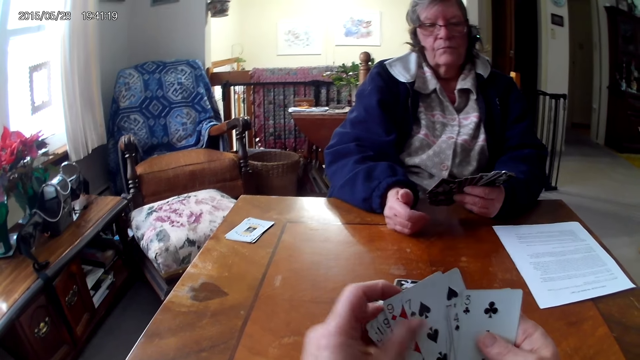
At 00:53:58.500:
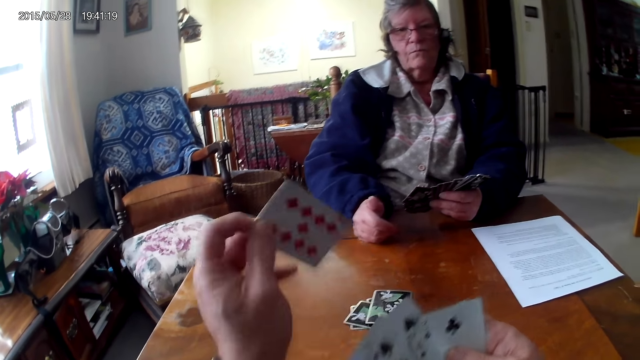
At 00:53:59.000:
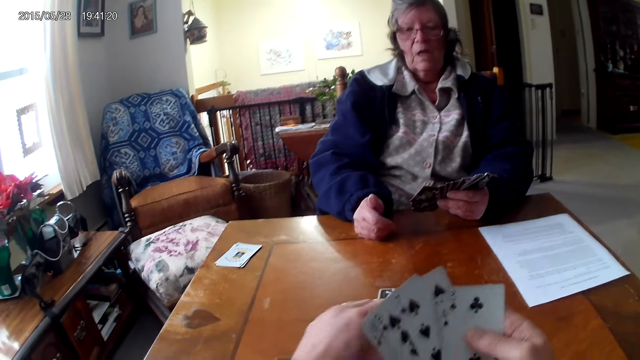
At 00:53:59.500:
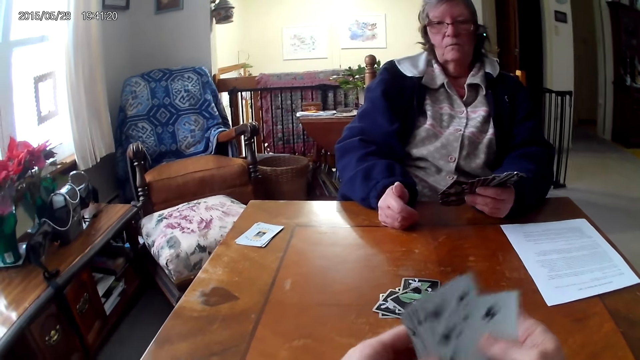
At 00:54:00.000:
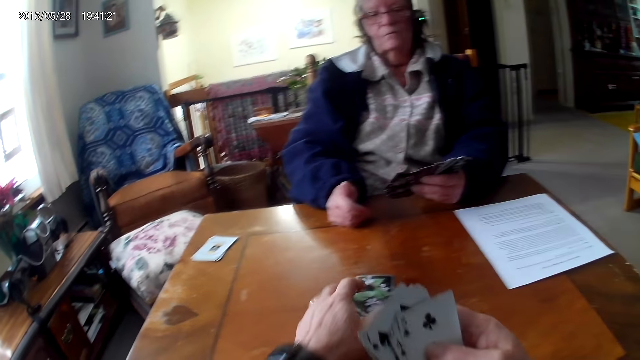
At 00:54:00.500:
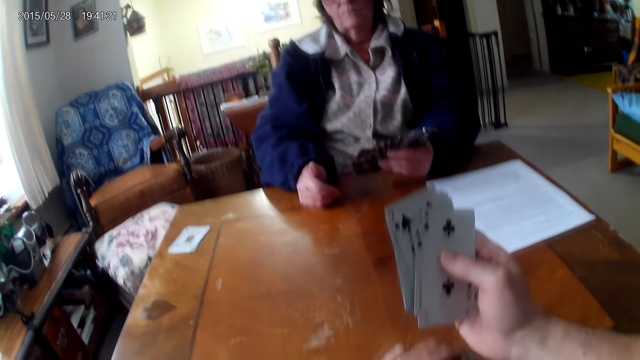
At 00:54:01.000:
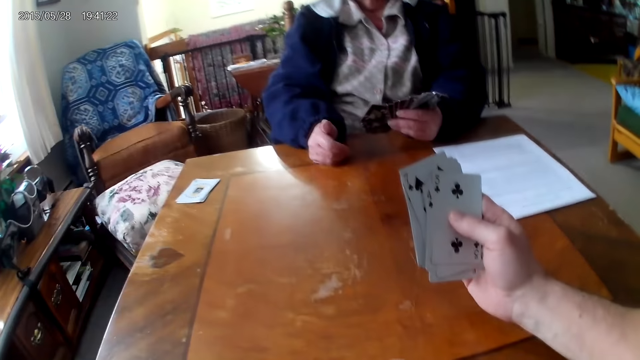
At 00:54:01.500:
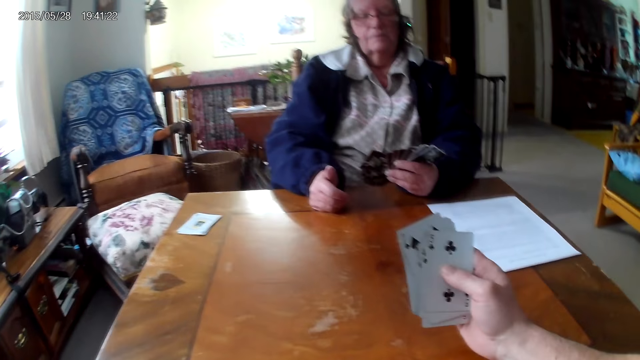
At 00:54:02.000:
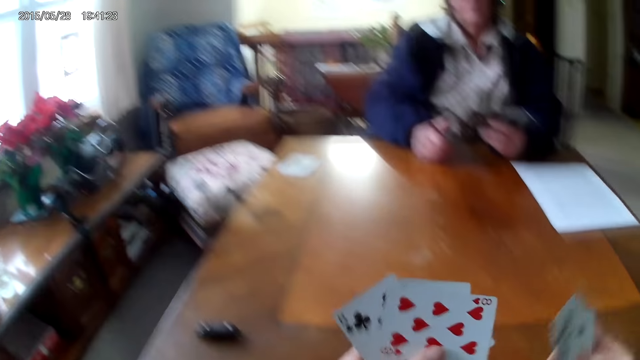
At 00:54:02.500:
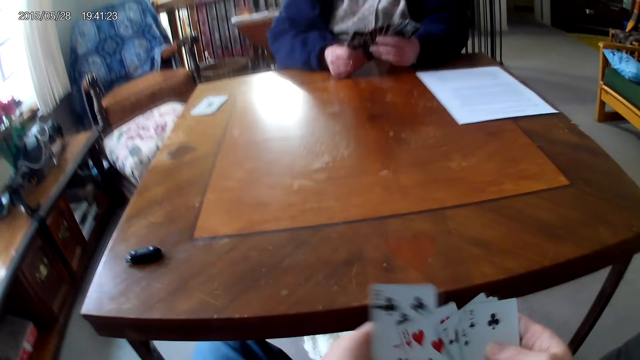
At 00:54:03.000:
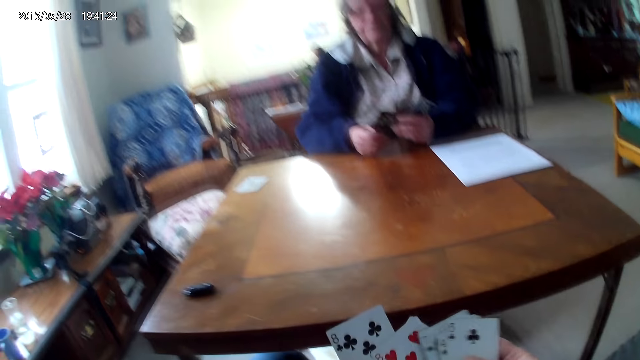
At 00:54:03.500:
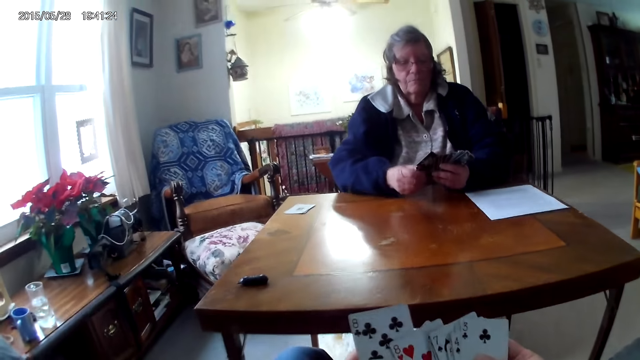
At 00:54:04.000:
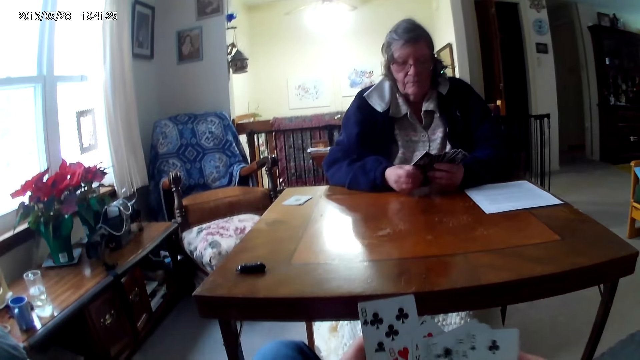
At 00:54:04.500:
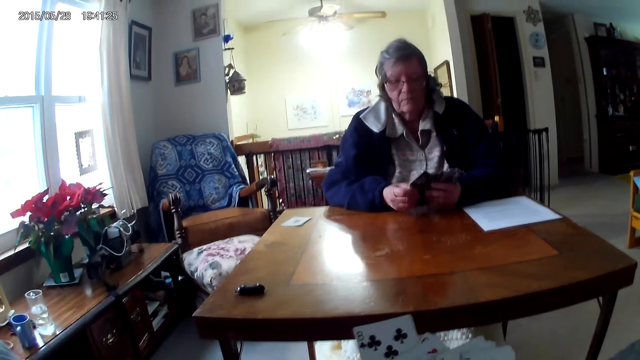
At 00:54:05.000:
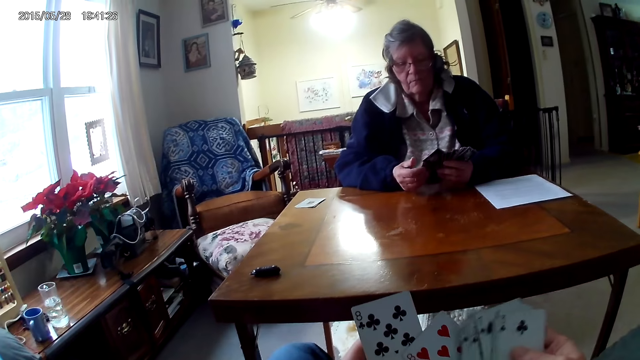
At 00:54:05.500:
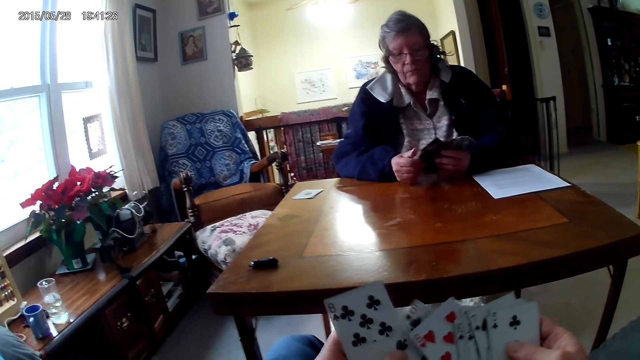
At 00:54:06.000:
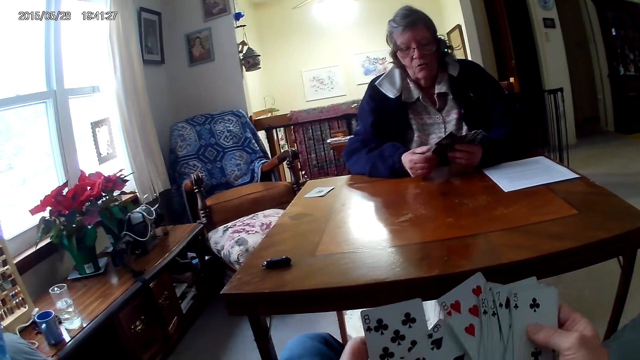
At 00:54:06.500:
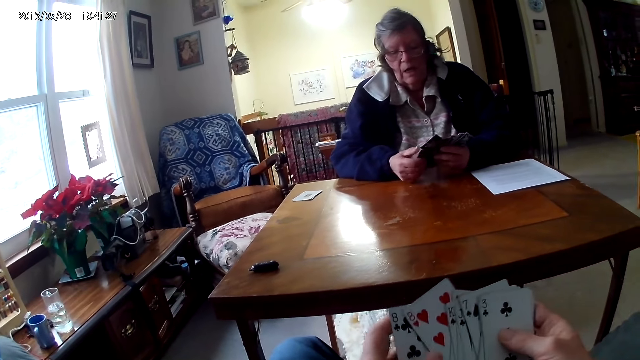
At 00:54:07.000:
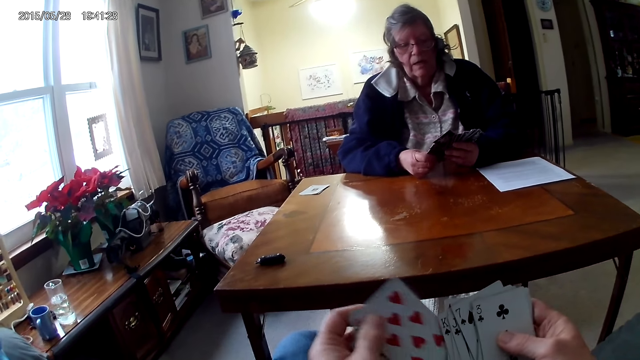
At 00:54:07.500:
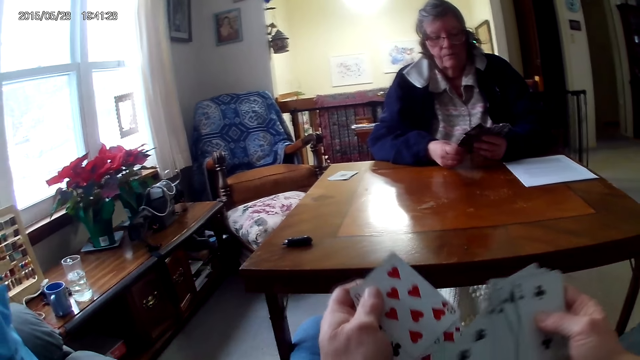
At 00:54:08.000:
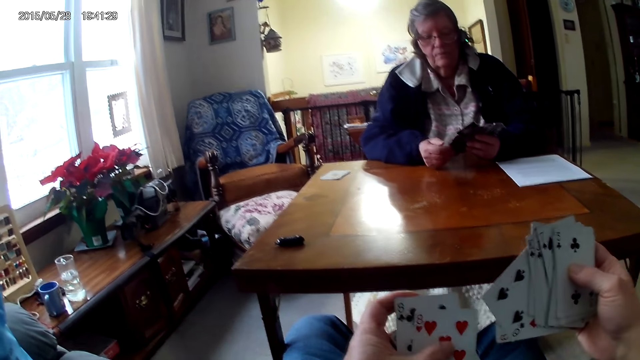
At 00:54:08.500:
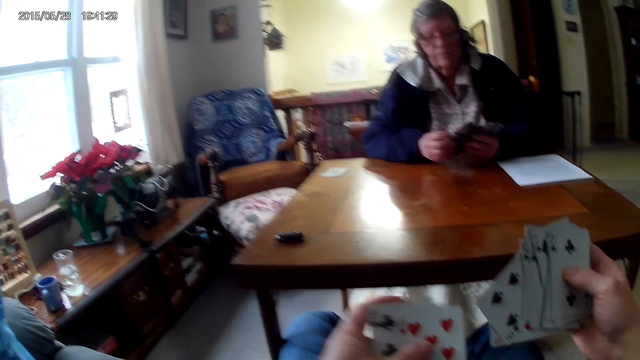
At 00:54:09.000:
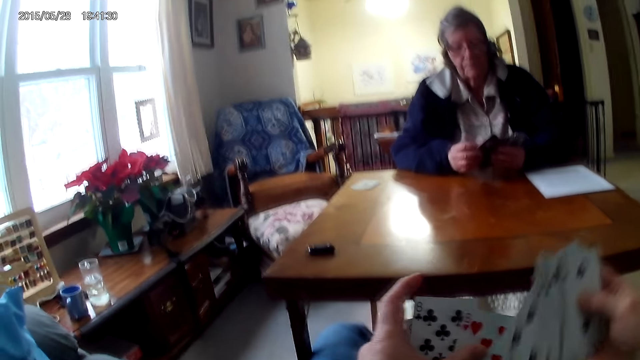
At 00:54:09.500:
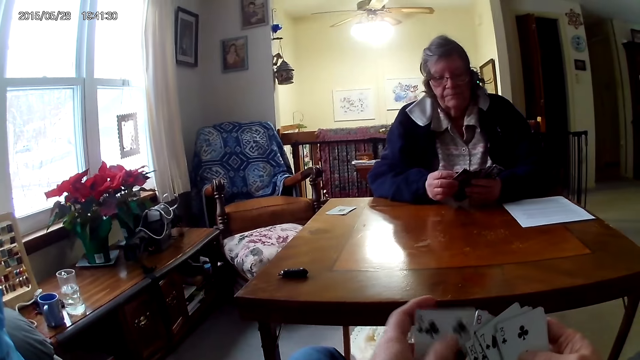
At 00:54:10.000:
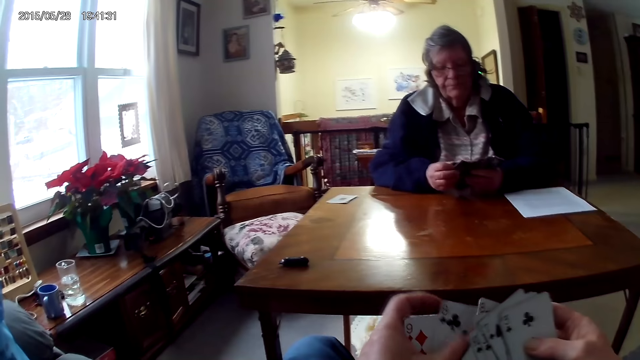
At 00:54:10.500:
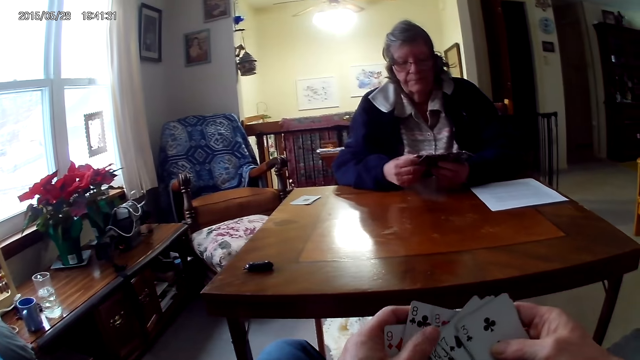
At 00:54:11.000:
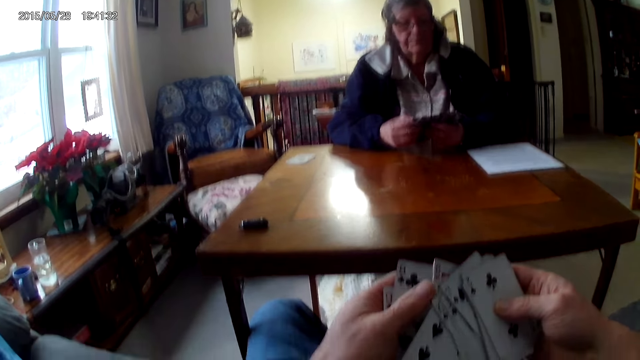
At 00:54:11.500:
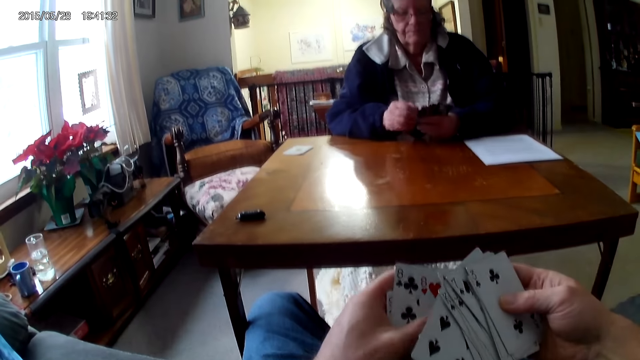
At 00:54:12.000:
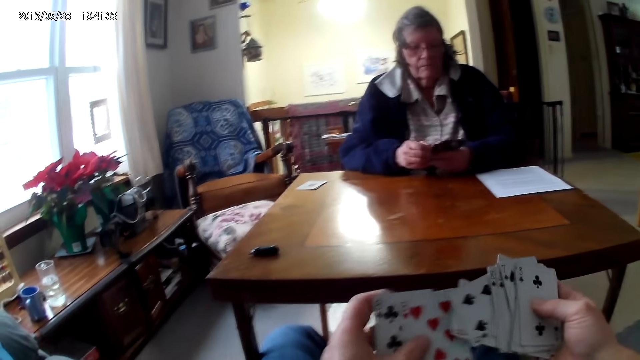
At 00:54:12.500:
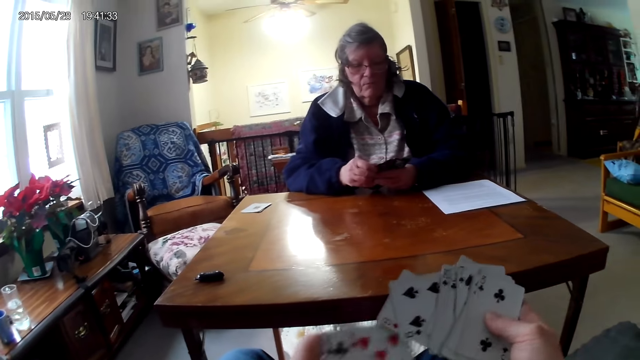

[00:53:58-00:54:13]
The camera wearer puts a card on the table. He picks the cards from the table. He arranges the cards. He arranges the cards on his hands.

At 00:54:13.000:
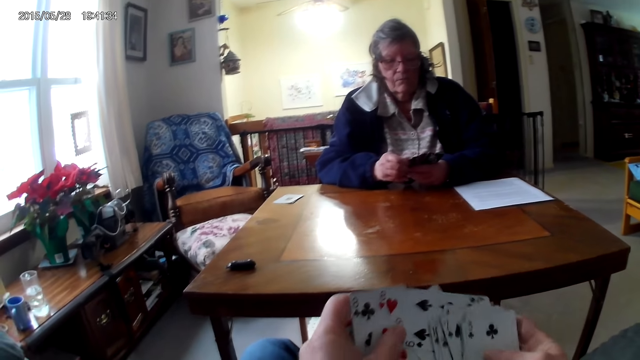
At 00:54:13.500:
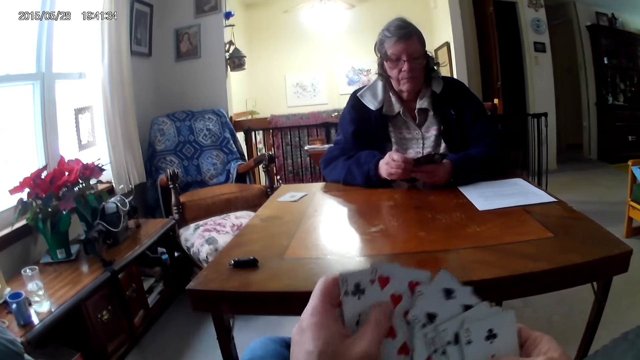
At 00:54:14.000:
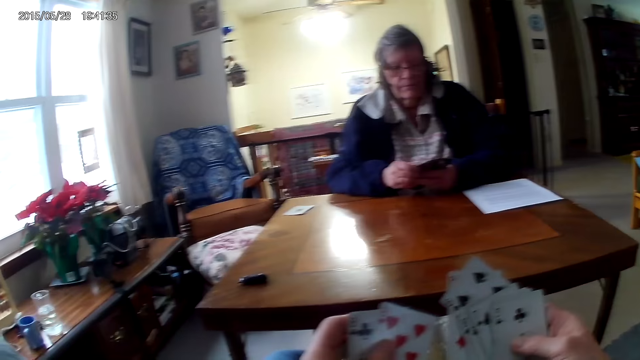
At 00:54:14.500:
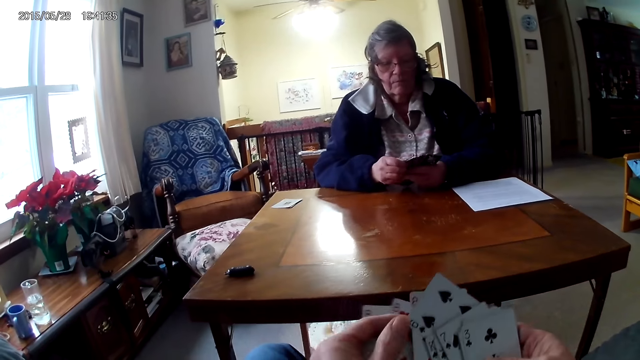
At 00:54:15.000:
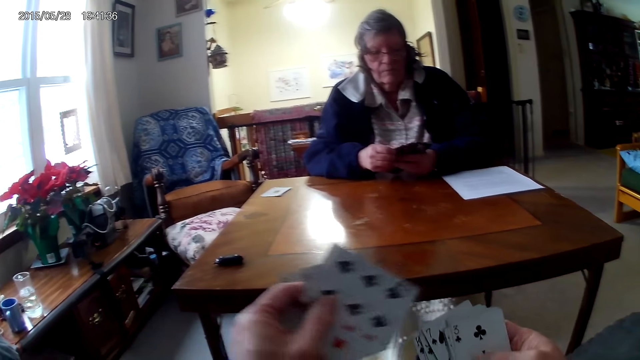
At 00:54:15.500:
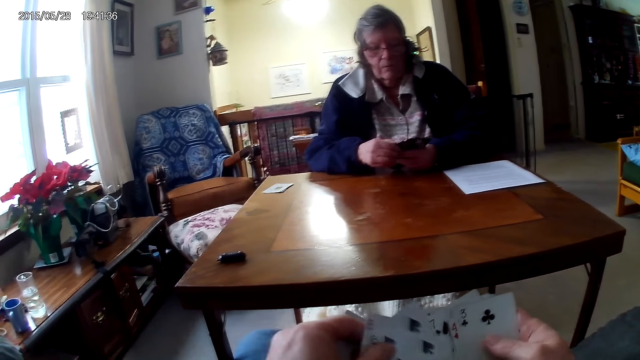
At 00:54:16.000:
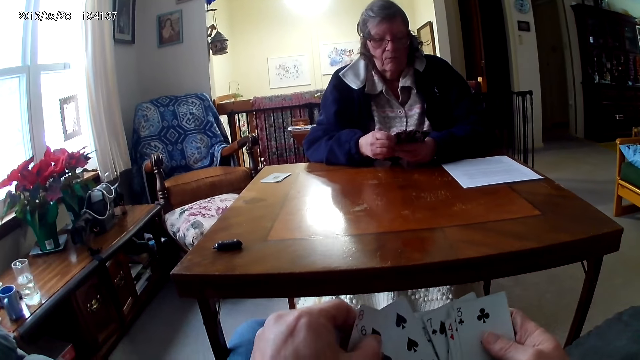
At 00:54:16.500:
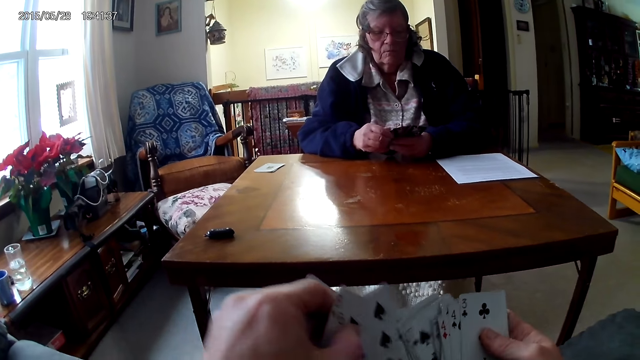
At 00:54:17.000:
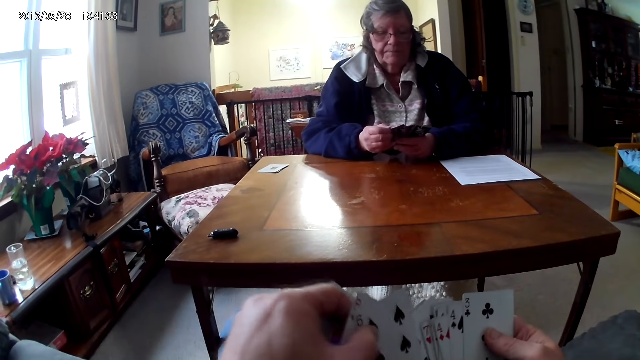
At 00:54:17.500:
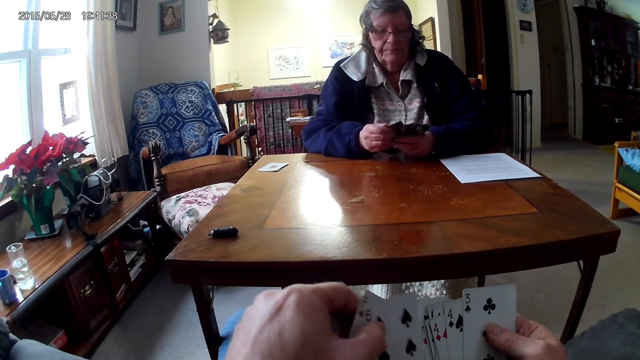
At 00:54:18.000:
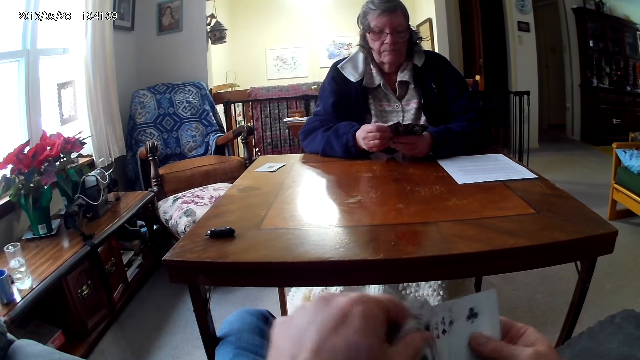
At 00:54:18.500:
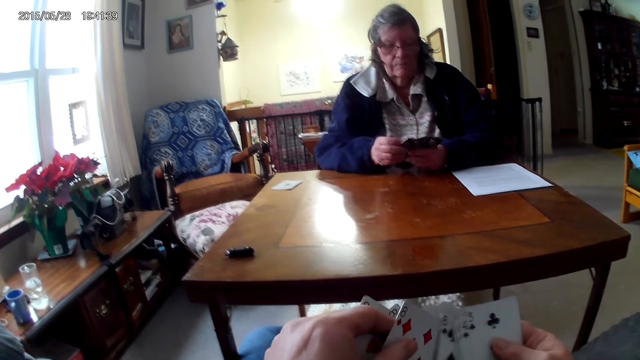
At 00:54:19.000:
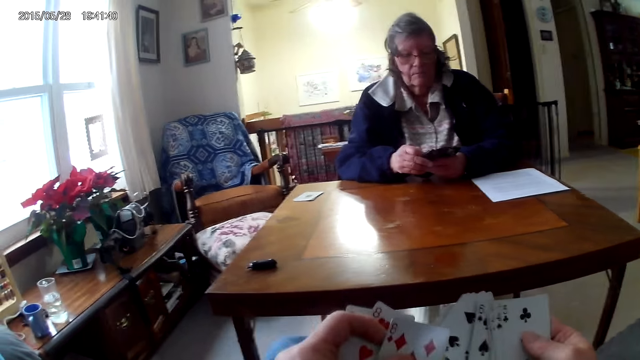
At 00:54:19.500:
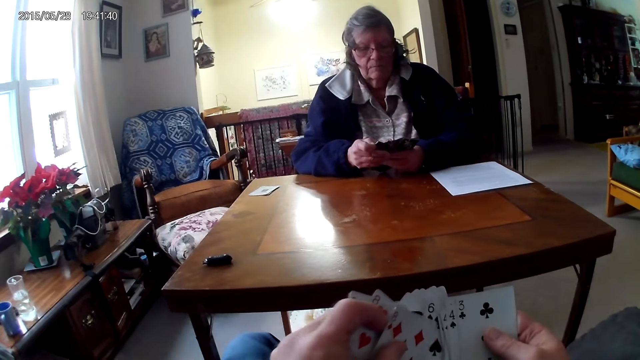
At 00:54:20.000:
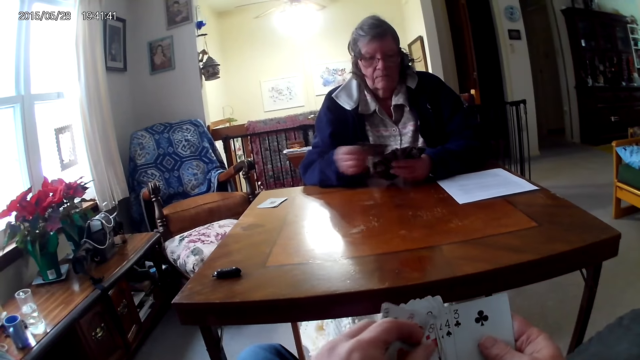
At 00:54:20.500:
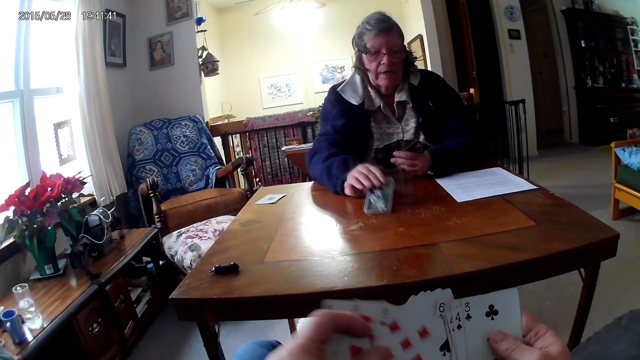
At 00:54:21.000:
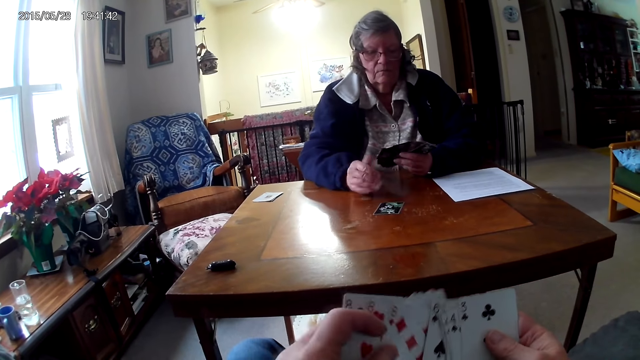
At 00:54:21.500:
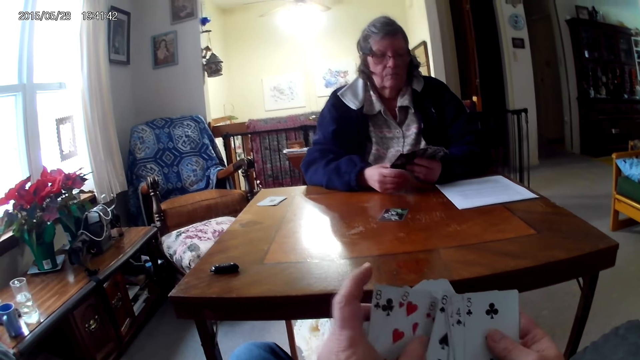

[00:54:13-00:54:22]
A woman puts the card on the table.
